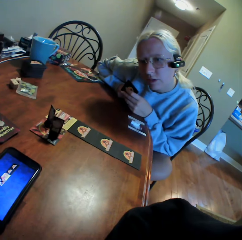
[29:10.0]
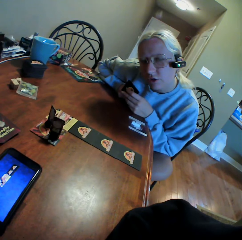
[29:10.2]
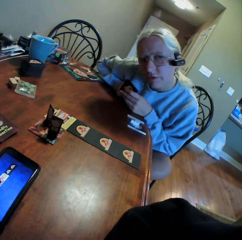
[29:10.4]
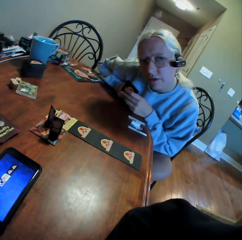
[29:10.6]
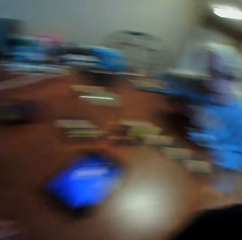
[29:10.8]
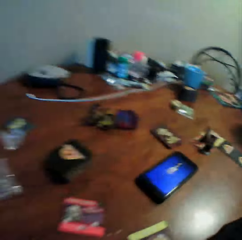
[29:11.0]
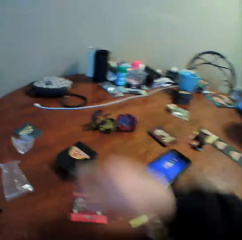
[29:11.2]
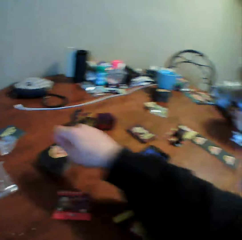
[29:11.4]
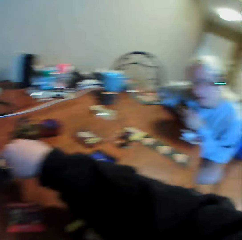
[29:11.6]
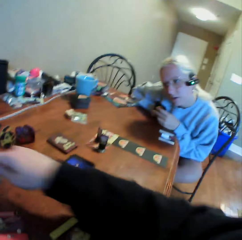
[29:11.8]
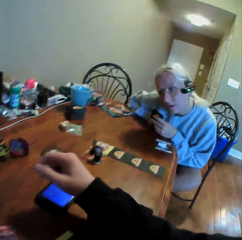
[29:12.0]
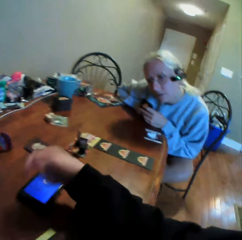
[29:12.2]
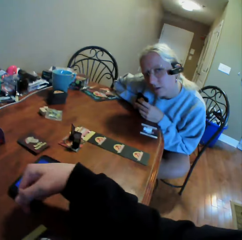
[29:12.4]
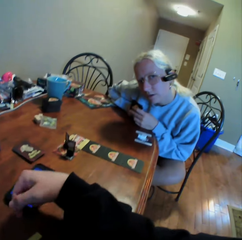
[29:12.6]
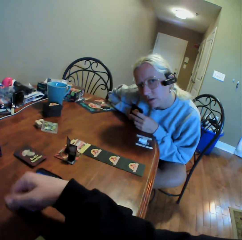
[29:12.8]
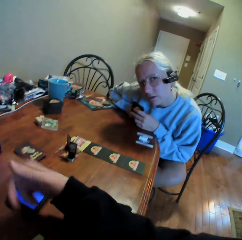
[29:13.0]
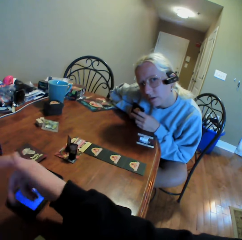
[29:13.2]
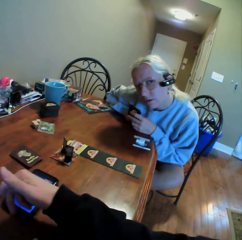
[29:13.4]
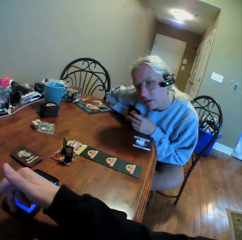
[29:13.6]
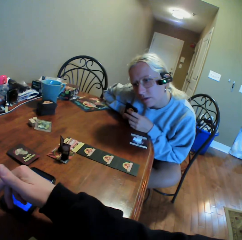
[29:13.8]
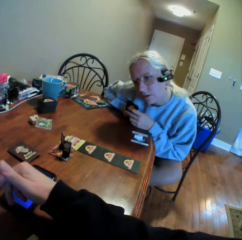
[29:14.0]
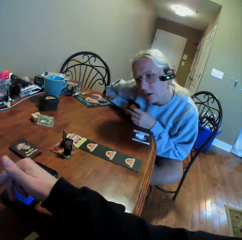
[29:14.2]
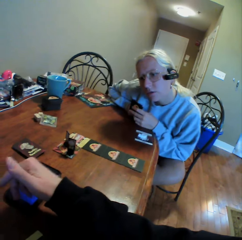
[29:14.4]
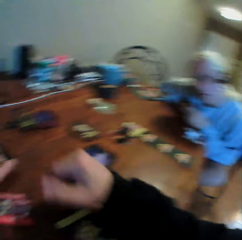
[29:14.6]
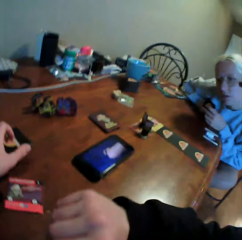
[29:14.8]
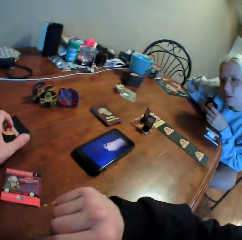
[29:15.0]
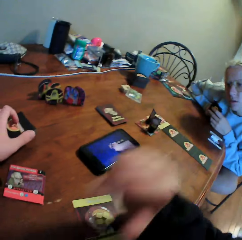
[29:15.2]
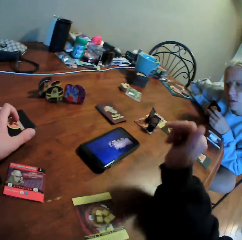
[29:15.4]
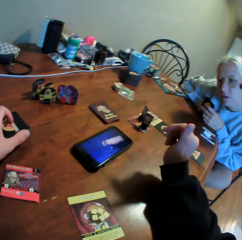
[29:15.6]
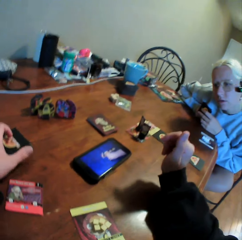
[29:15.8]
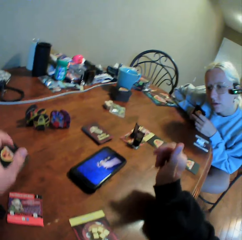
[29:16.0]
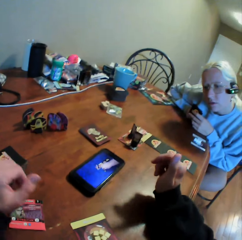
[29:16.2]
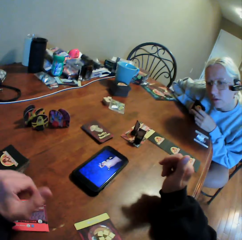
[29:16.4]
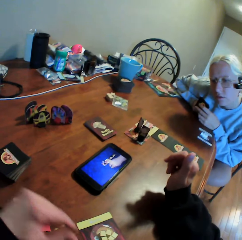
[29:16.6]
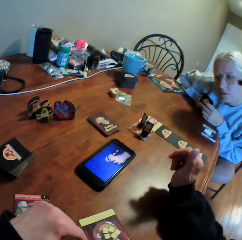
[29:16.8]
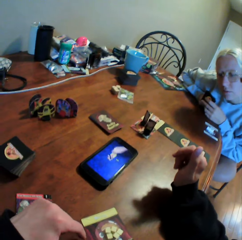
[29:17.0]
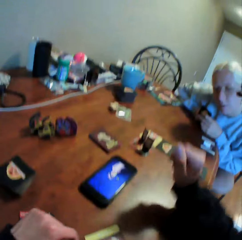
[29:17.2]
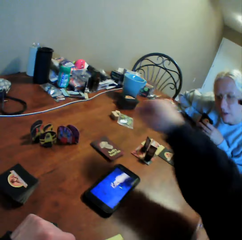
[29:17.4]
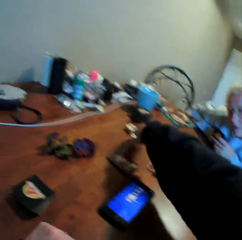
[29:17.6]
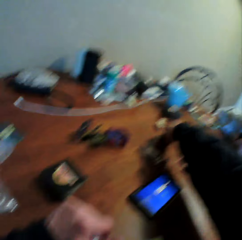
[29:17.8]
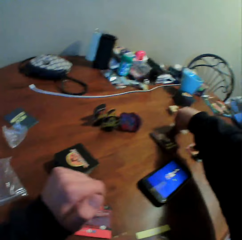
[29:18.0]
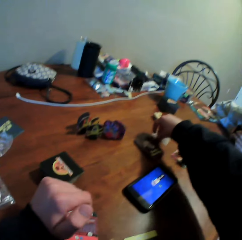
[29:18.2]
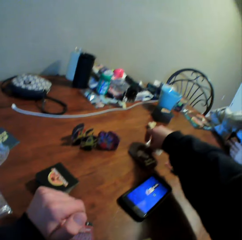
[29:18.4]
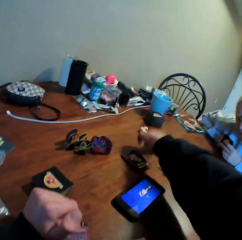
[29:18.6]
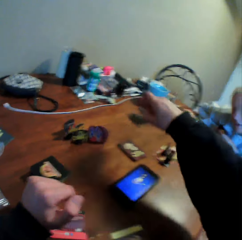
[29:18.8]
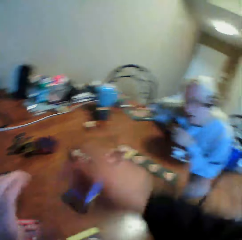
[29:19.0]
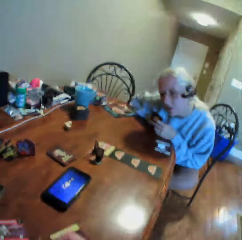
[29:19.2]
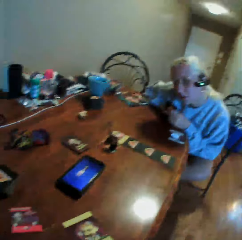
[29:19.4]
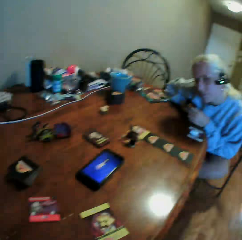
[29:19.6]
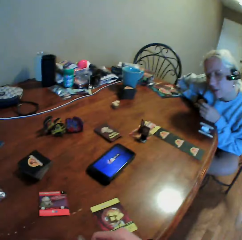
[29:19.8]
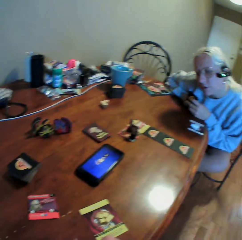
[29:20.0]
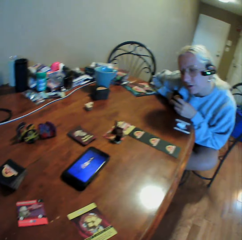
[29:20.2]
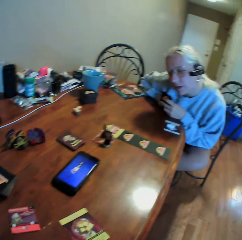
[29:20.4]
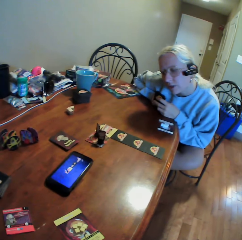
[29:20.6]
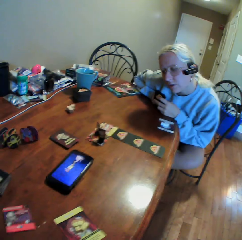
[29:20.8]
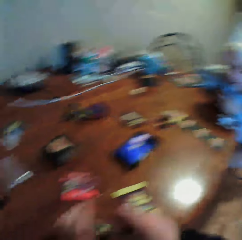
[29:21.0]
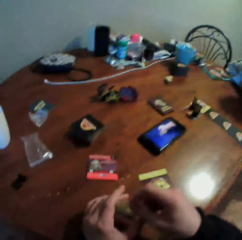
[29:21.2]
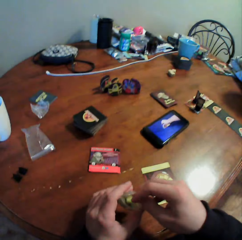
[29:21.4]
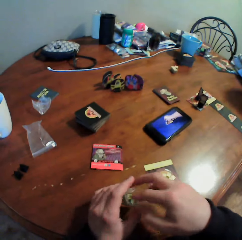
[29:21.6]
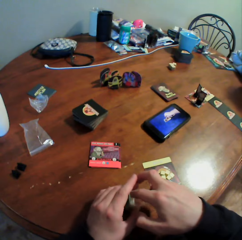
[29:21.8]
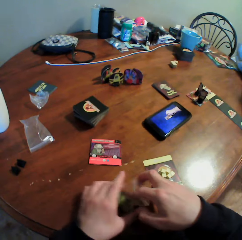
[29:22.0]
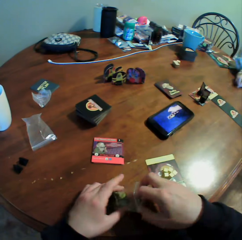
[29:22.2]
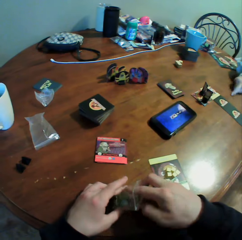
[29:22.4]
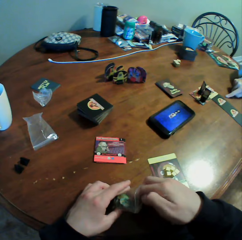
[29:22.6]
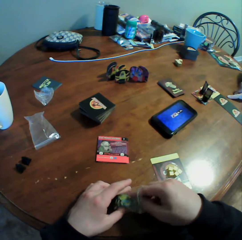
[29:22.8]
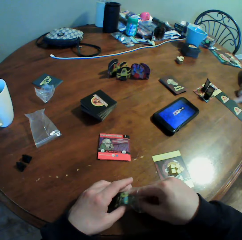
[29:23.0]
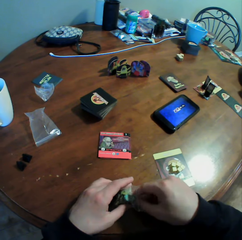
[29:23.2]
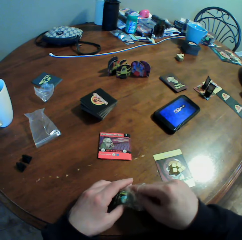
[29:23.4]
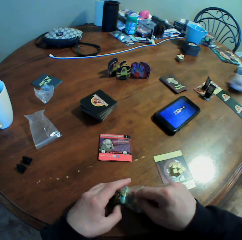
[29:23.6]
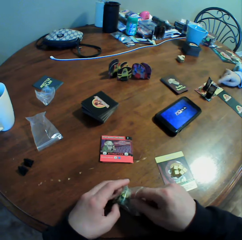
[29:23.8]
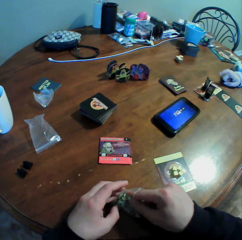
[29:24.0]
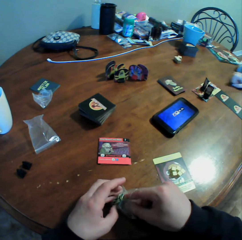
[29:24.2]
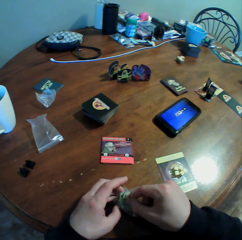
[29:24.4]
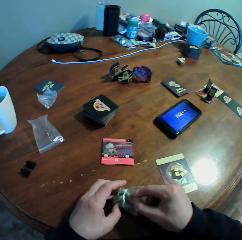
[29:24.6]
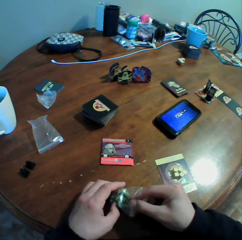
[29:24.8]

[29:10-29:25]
A woman looks around. The camera wearer moves their hands around. They pick a card from the table. They do something. They pick a zipper bag on the table. They pick a card from the table. They look around. They pick something in the zipper bag. The woman uses gestures. The camera wearer removes something from the table.

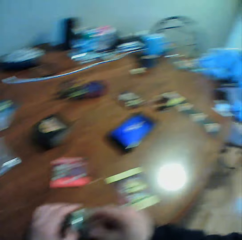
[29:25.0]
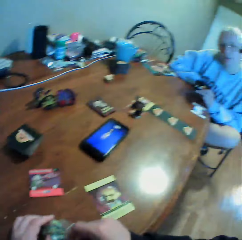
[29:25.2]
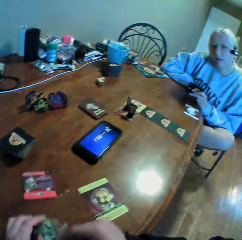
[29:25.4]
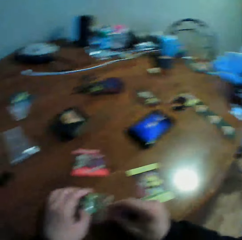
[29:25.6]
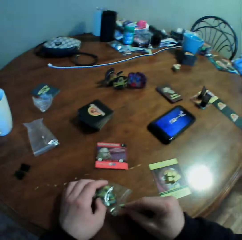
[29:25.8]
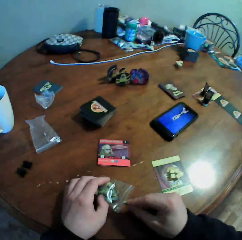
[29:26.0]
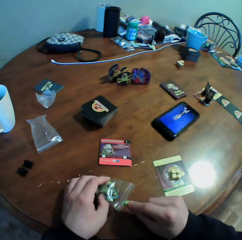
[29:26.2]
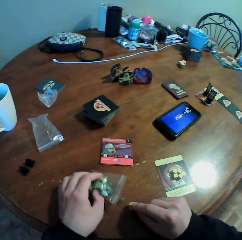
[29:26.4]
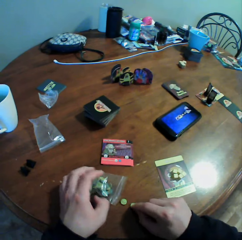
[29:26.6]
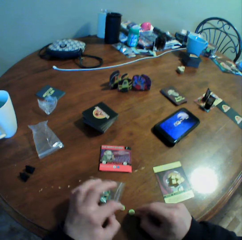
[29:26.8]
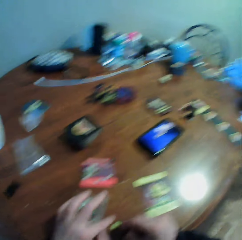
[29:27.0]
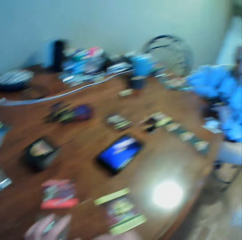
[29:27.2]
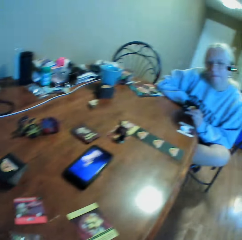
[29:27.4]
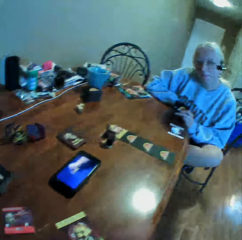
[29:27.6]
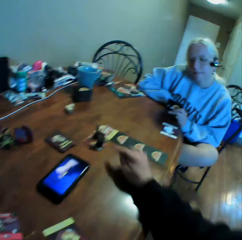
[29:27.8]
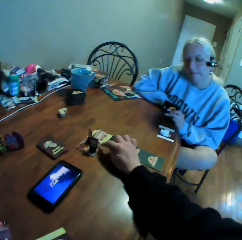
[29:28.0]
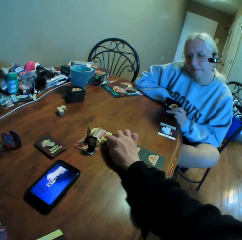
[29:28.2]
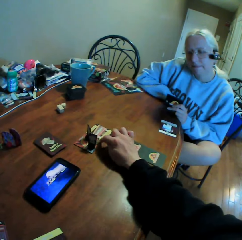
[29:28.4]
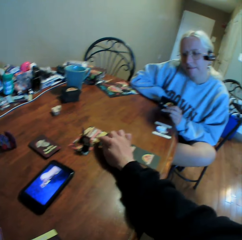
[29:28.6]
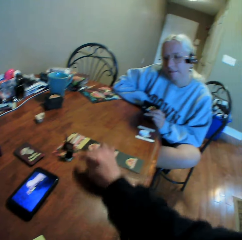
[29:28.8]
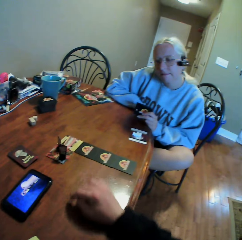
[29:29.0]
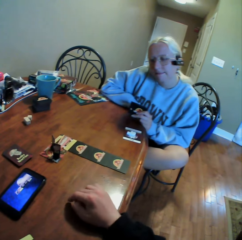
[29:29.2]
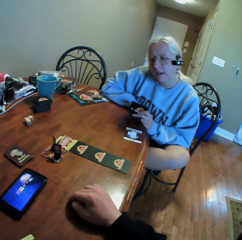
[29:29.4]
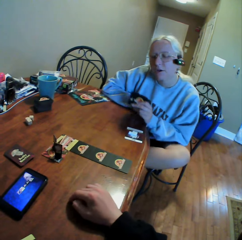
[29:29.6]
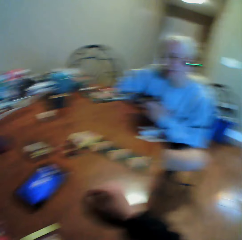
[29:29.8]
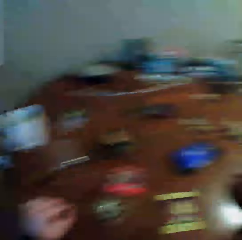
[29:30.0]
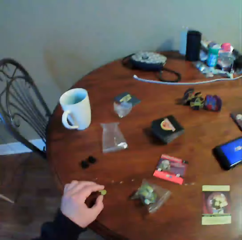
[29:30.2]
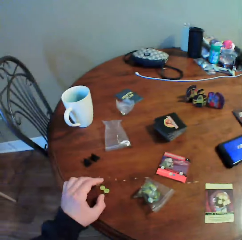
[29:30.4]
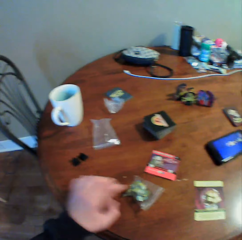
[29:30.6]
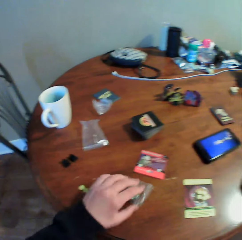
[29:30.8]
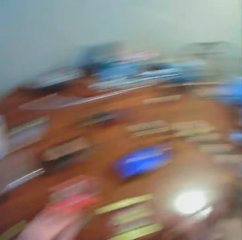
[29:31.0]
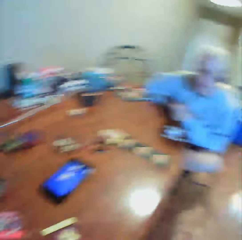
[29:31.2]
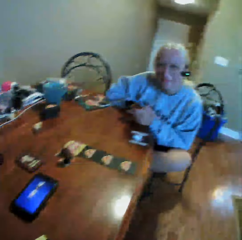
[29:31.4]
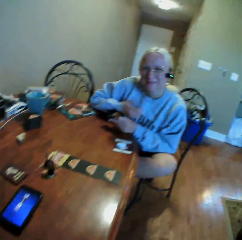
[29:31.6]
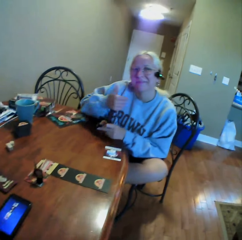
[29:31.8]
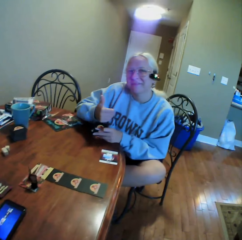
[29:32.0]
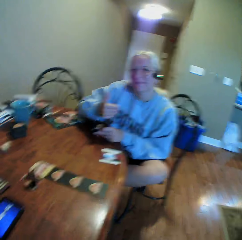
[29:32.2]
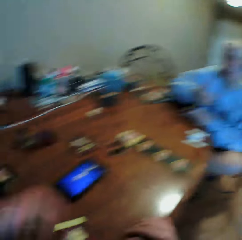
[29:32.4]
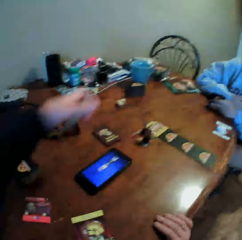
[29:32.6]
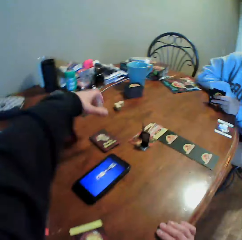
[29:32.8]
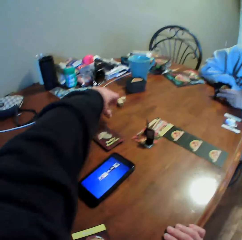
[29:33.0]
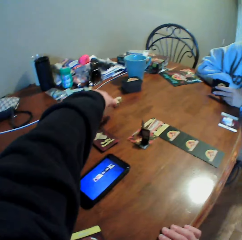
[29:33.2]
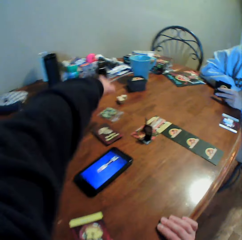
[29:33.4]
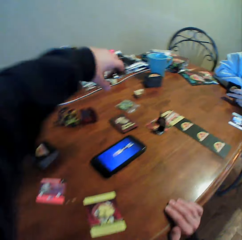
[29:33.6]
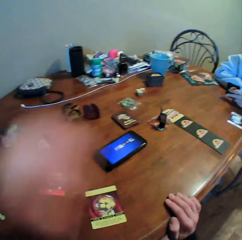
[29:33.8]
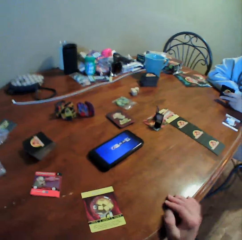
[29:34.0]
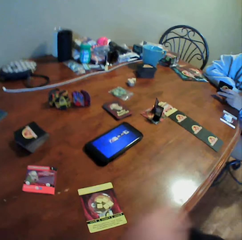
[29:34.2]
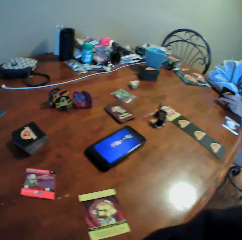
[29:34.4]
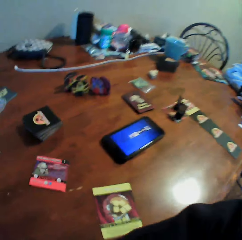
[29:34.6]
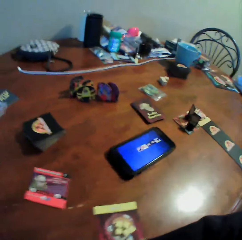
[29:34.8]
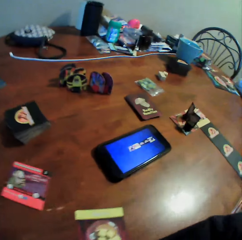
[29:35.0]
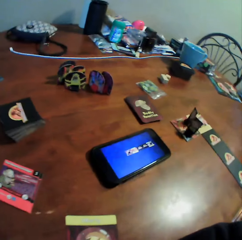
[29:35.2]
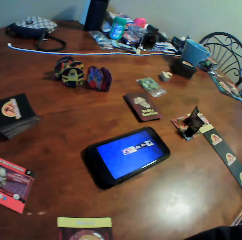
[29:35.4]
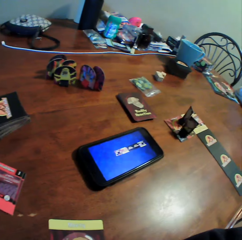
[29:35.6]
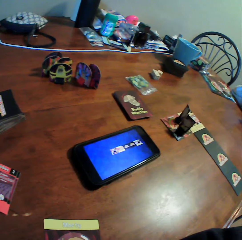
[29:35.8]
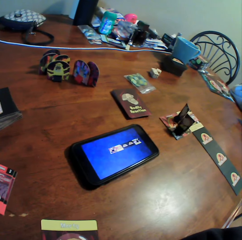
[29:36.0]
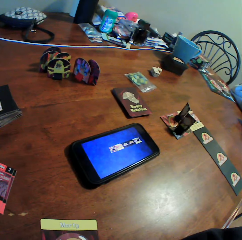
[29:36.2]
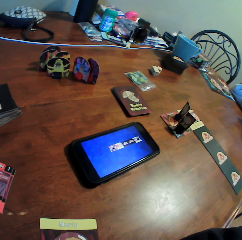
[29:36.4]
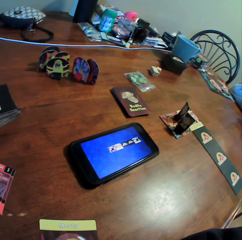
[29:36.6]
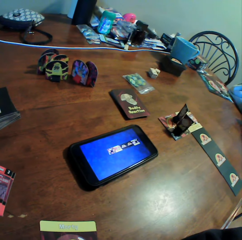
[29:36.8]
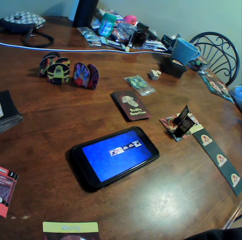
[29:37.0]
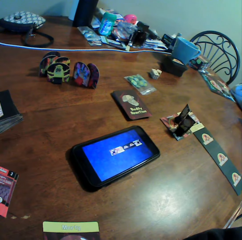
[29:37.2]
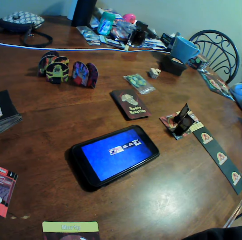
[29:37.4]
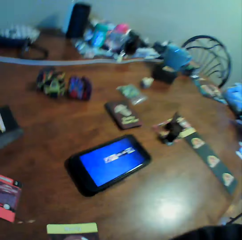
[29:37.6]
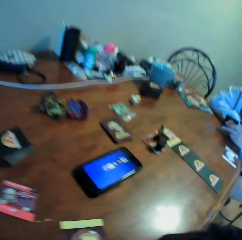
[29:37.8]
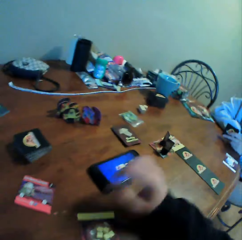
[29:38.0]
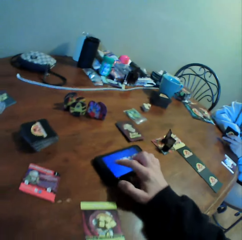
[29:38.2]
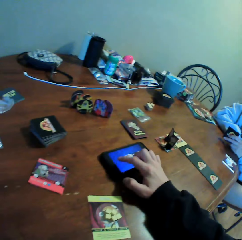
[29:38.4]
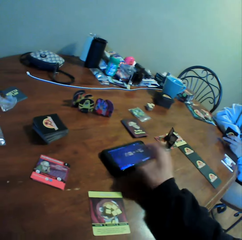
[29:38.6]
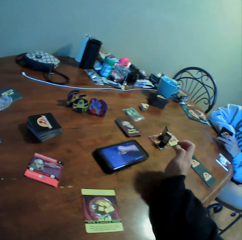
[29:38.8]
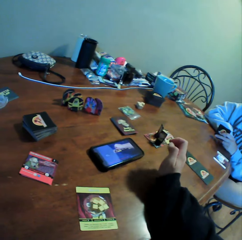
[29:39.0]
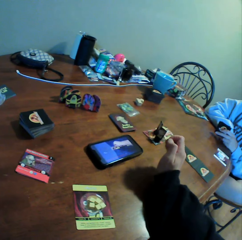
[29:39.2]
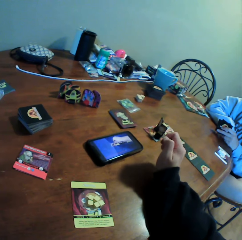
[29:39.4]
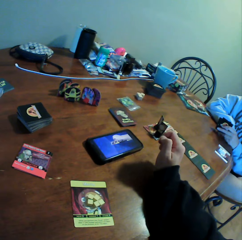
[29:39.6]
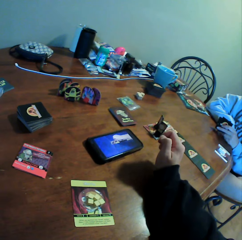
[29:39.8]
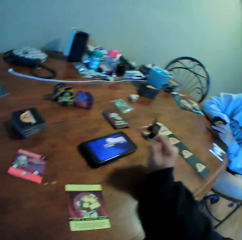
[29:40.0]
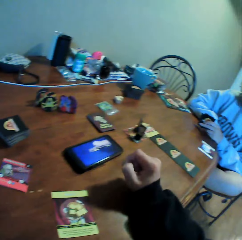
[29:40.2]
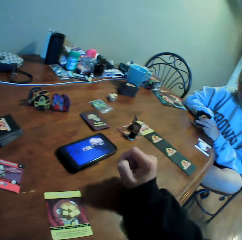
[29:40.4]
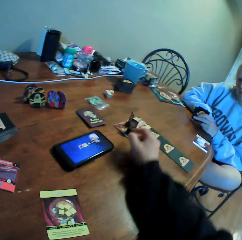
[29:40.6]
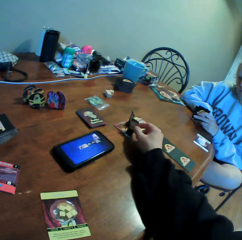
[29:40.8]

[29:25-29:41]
A woman picks something from the table. The woman looks around. The camera wearer looks around. He puts something on the table. He looks around. He uses gestures. He points at something on the table. He looks around. The woman looks around. The camera wearer picks up a zipper bag on the table and looks around. The woman uses gestures. The camera wearer does something. He stretches his hand. He puts the zipper bag on the table. He moves his hand. He places a card on the table. He puts his hands on the table. He looks around. He operates a mobile phone. He touches the phone with his finger. He looks around. He moves his hand.
